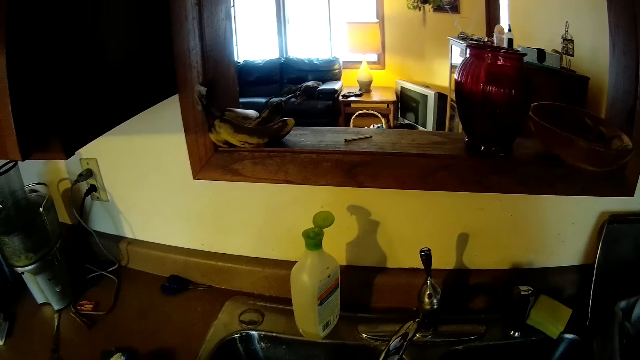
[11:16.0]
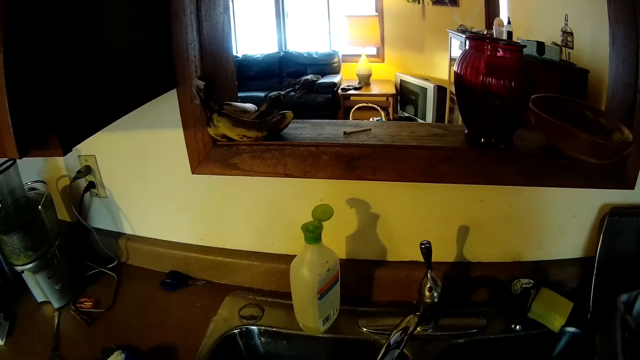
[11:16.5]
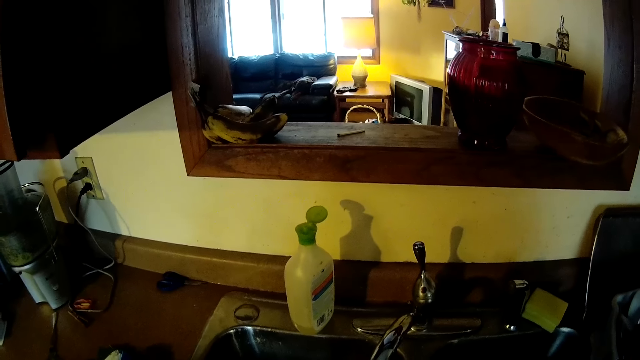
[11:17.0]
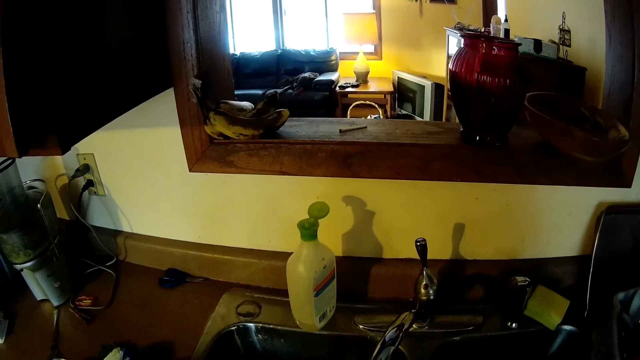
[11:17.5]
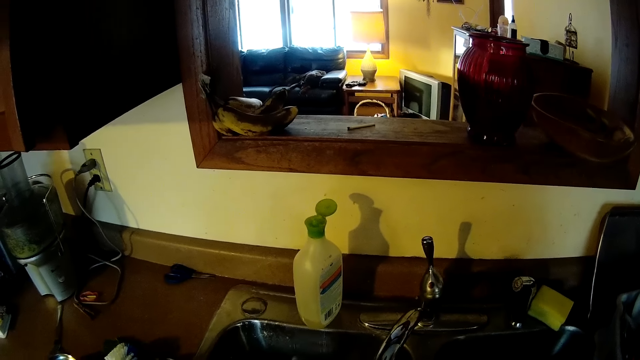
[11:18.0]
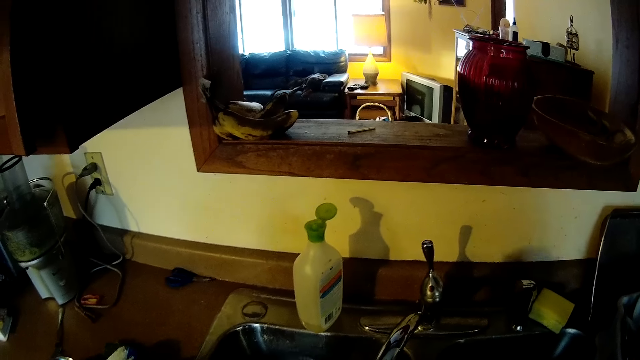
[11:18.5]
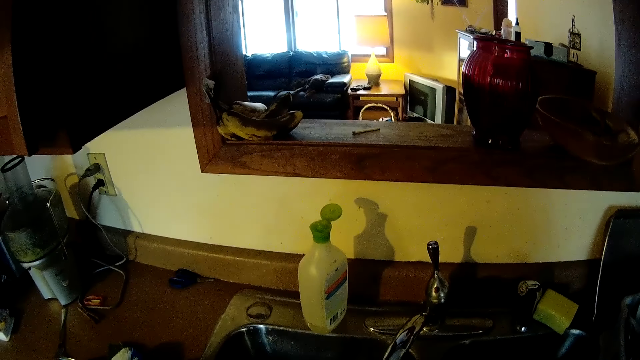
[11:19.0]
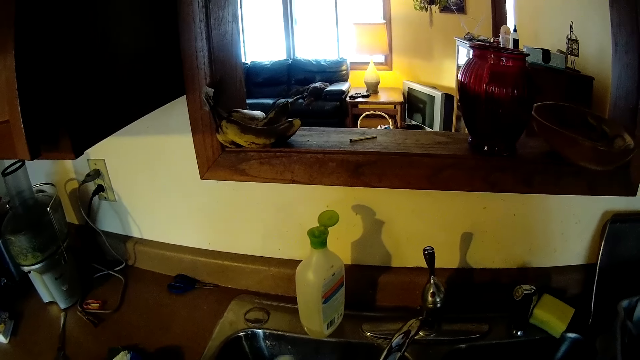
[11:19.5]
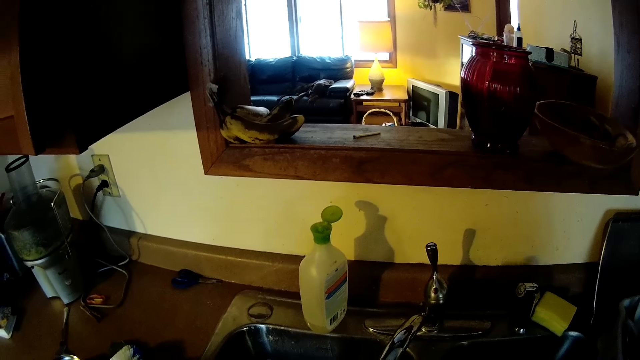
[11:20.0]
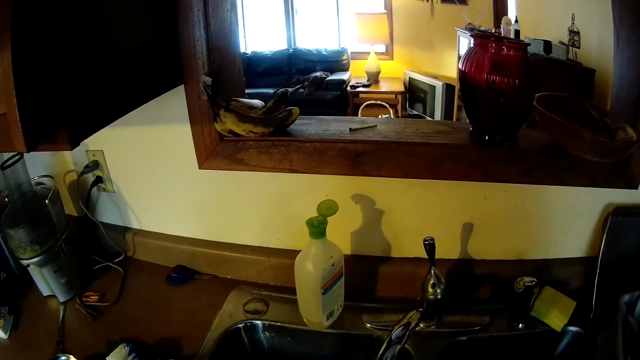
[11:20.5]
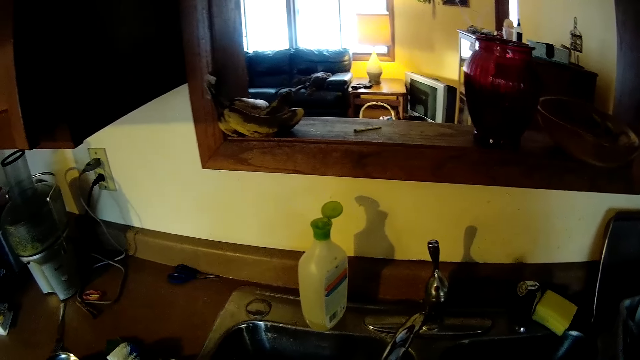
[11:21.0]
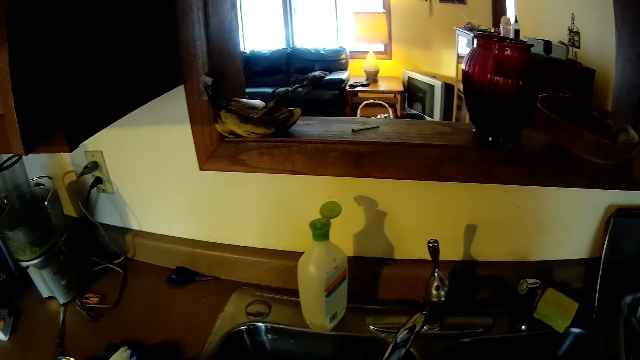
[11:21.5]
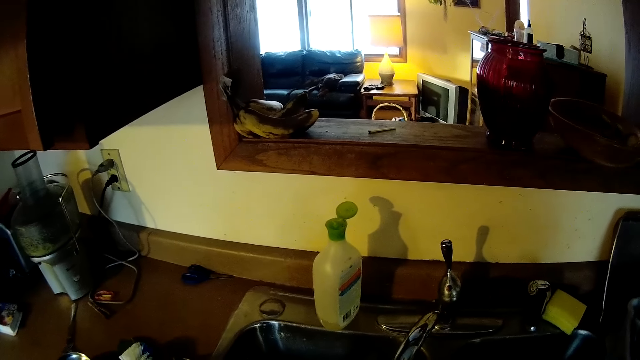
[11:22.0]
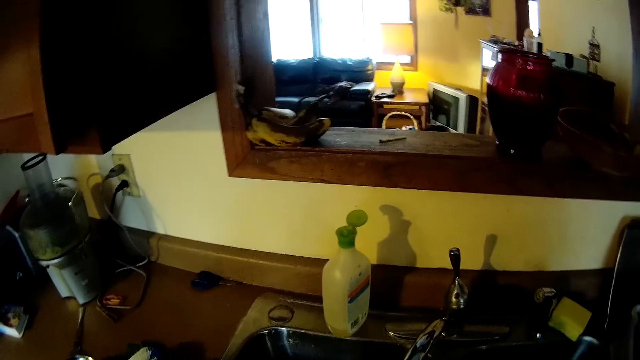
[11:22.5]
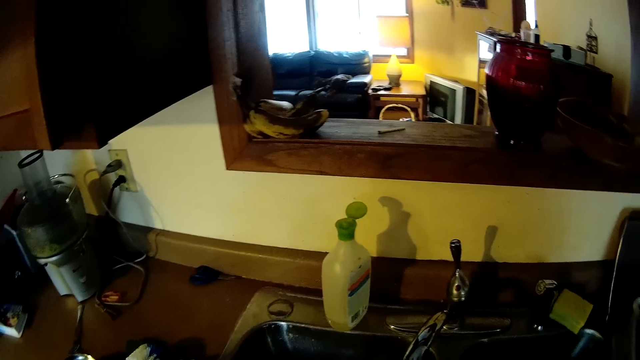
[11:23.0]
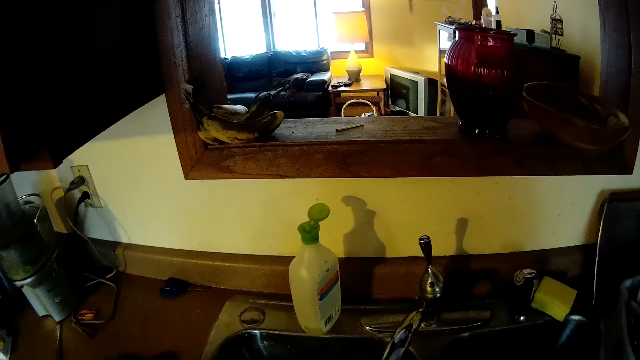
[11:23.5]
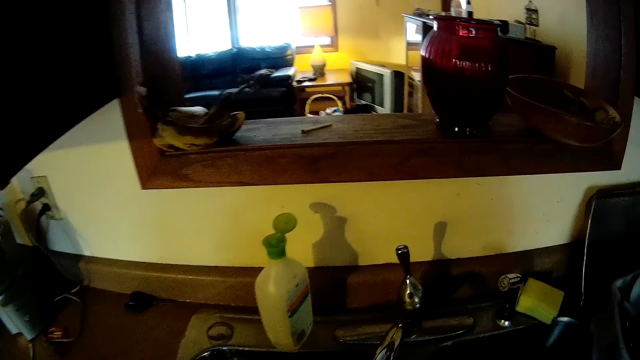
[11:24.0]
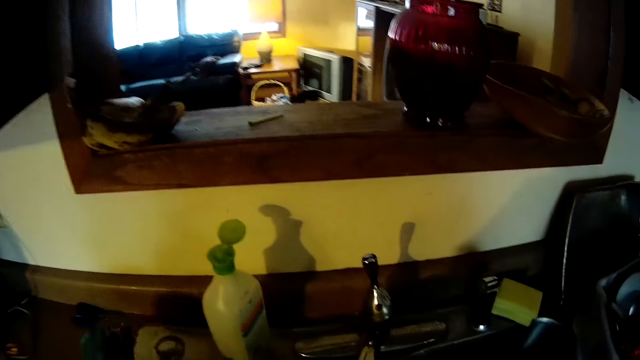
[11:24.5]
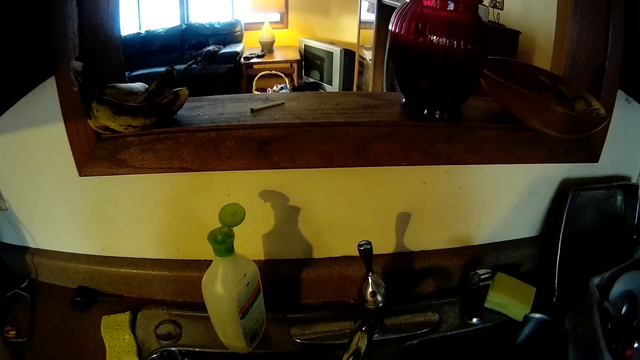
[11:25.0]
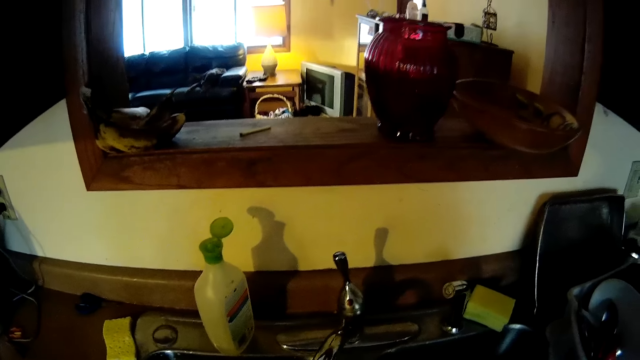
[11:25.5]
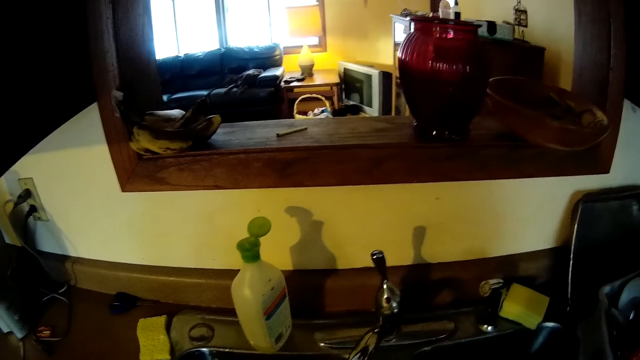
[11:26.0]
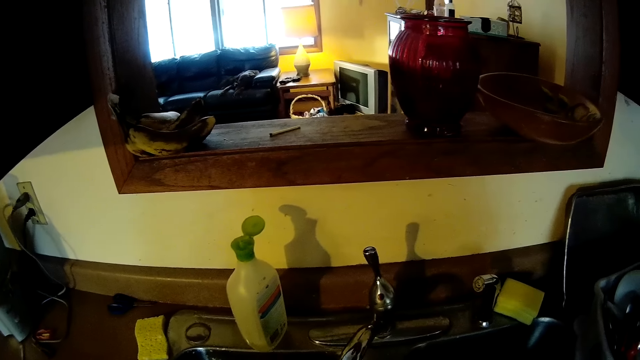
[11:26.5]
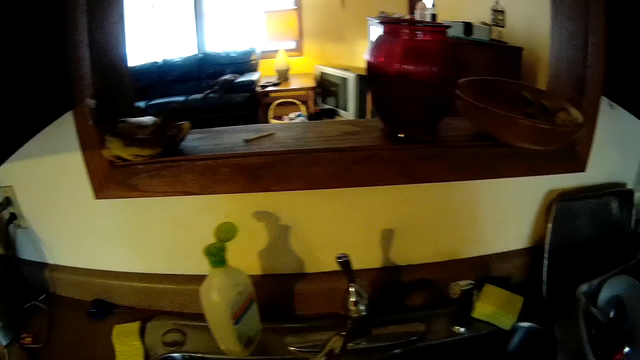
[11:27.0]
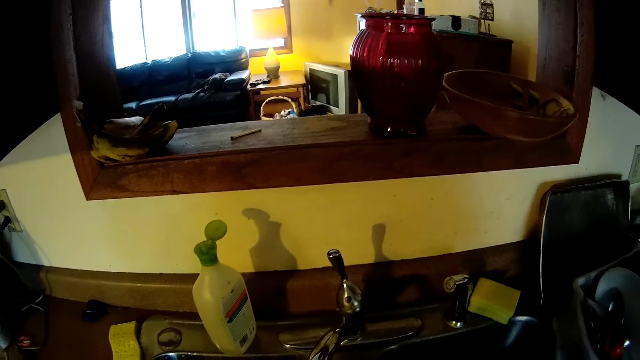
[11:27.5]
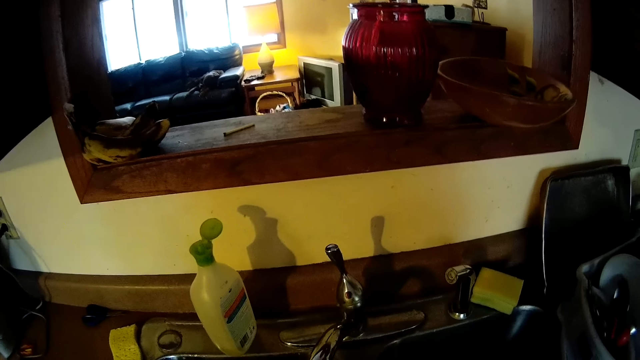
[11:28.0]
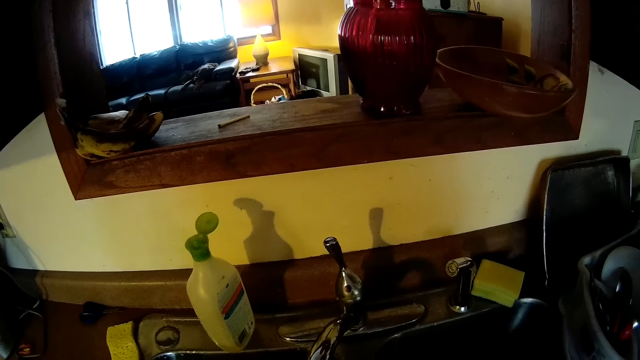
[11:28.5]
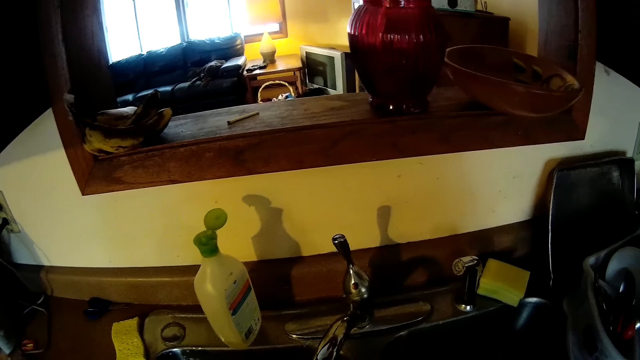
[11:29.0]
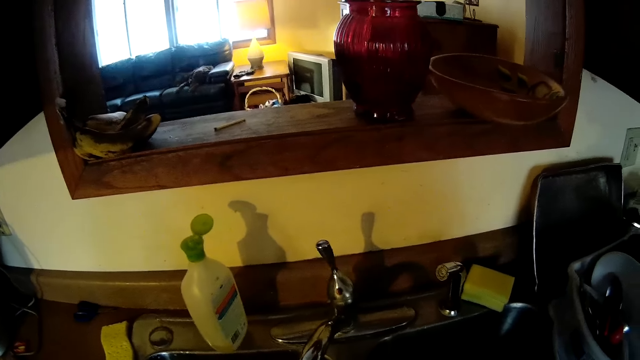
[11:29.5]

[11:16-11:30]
The camera wearer washes a cooking pot. They drop the sponge on the sink.

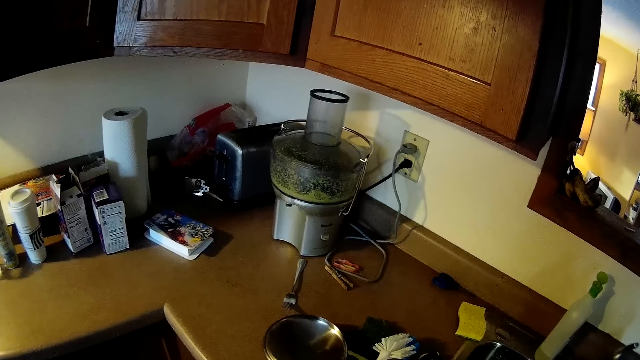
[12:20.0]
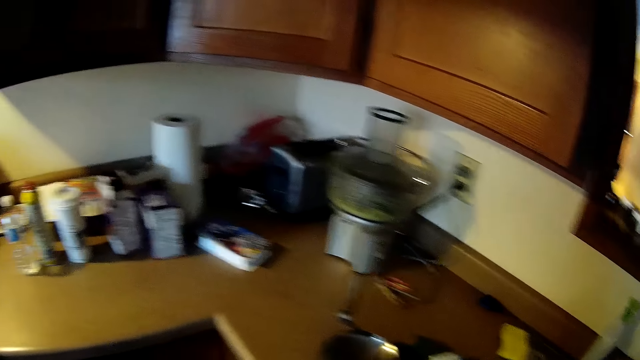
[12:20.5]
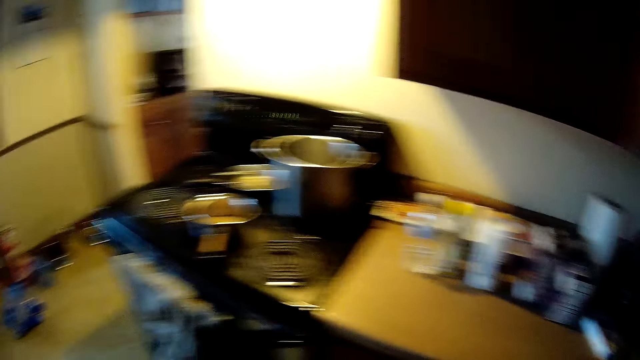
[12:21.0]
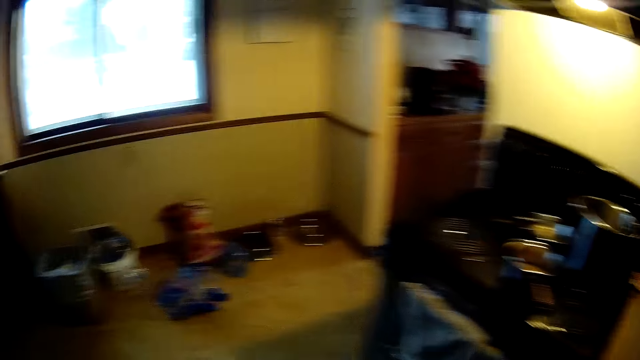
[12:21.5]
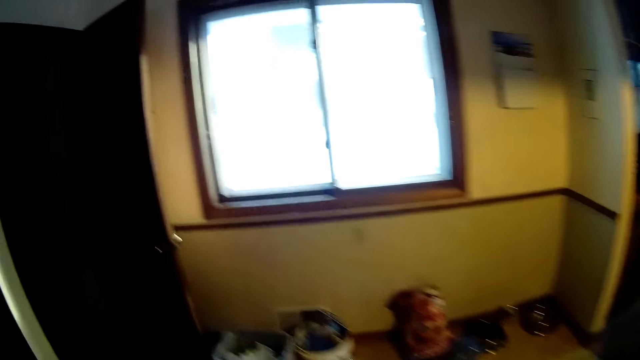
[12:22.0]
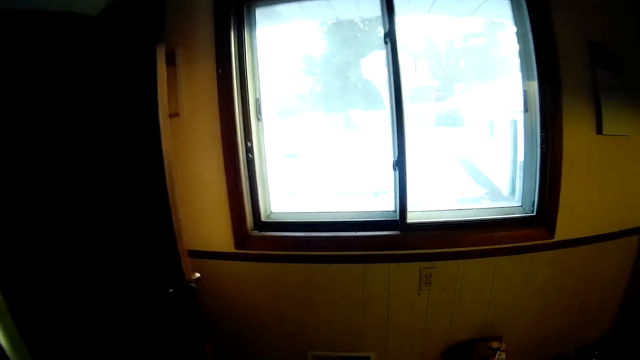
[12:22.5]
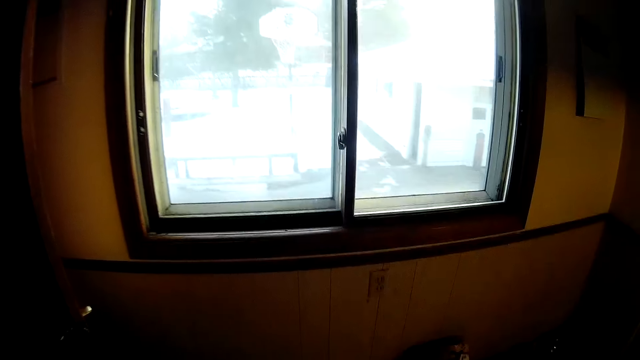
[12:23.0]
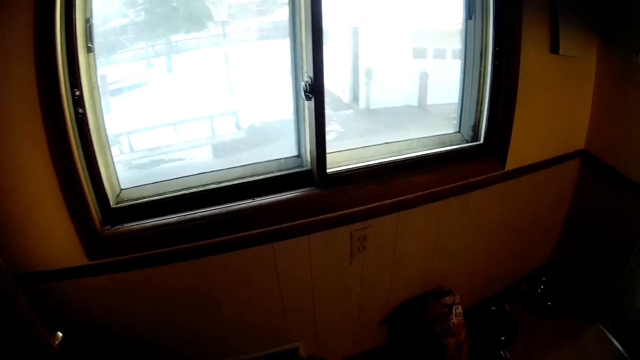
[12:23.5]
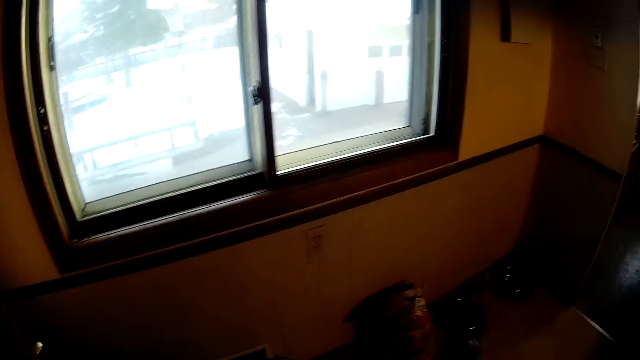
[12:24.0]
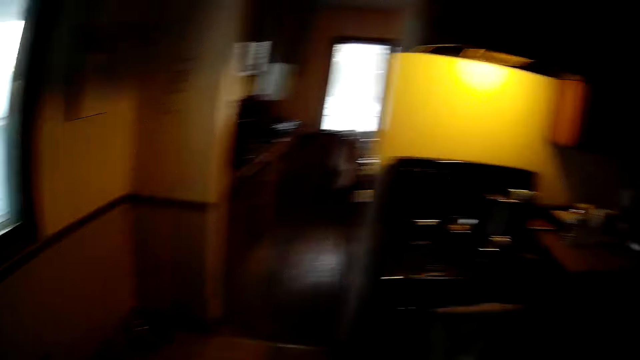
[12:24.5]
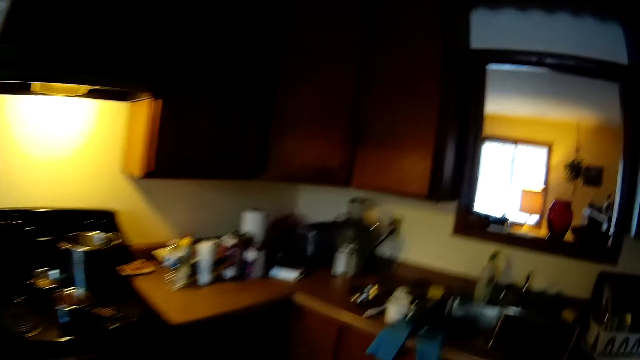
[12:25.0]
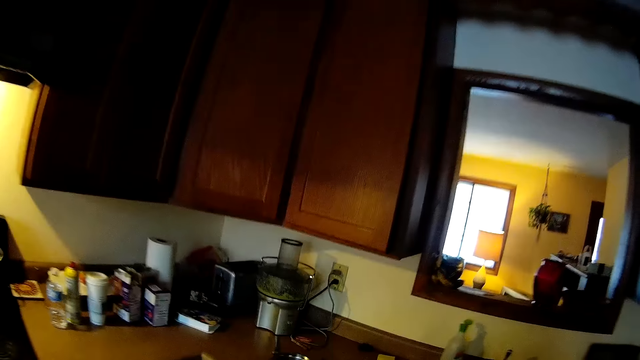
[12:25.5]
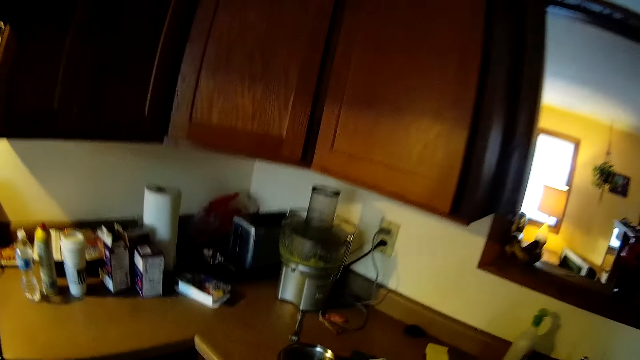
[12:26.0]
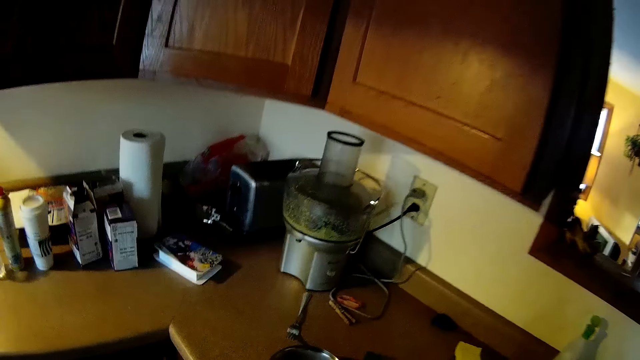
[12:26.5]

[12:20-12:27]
The camera wearer walks towards a window. They walk in the kitchen. They walk towards the kitchen cabinet.
